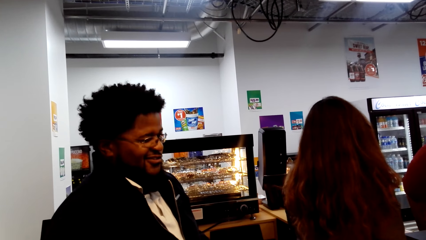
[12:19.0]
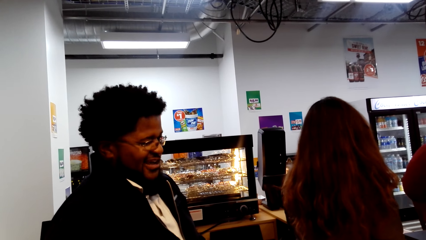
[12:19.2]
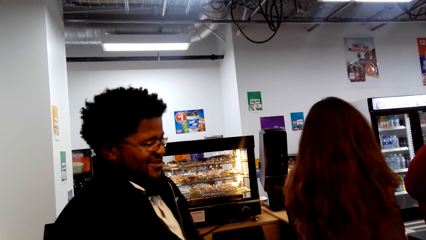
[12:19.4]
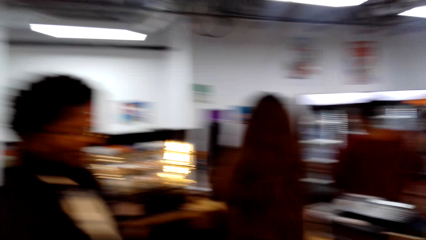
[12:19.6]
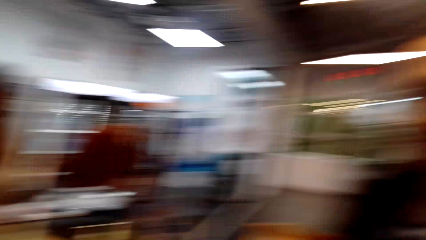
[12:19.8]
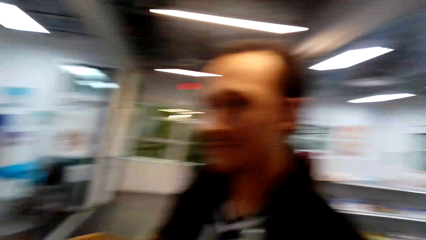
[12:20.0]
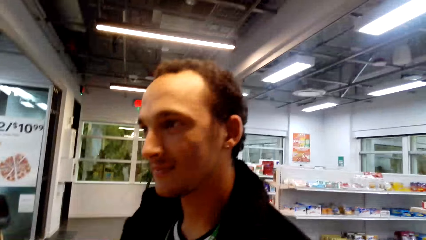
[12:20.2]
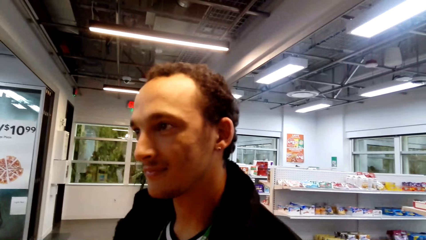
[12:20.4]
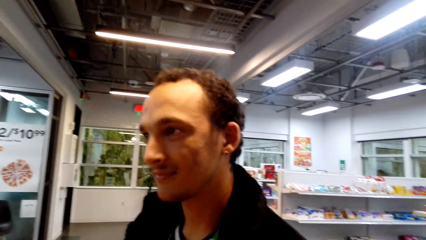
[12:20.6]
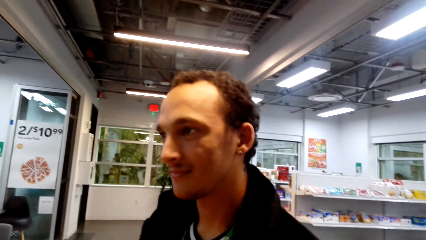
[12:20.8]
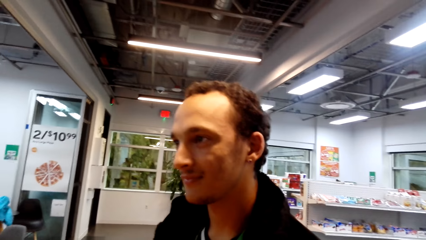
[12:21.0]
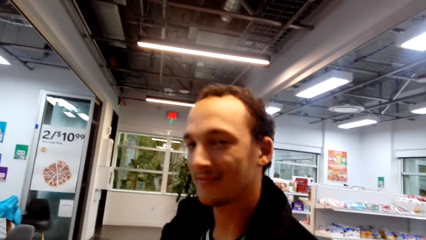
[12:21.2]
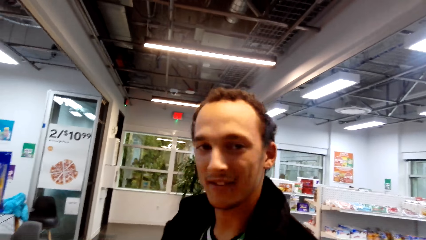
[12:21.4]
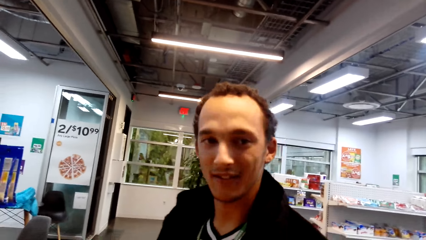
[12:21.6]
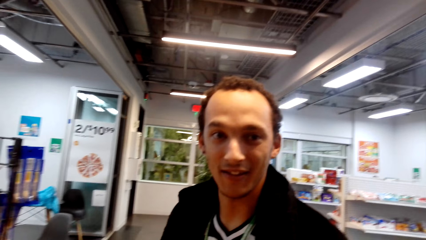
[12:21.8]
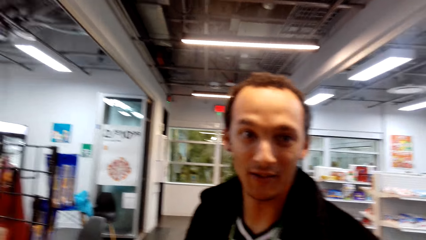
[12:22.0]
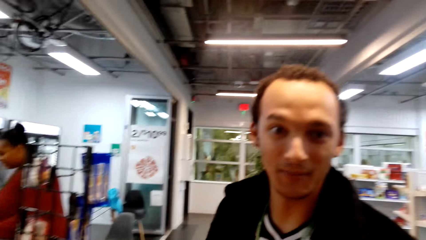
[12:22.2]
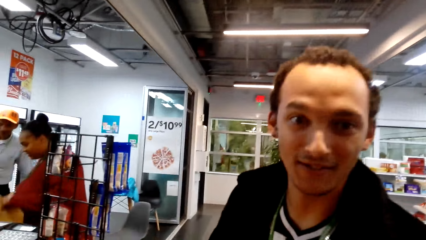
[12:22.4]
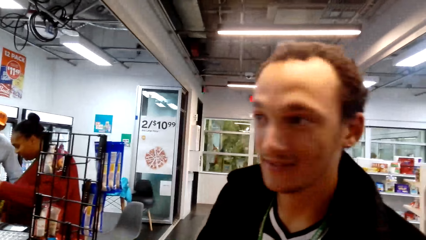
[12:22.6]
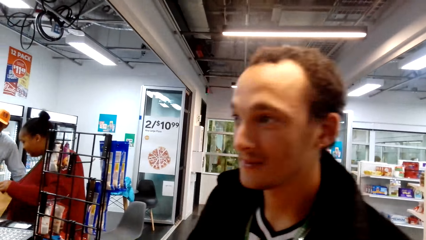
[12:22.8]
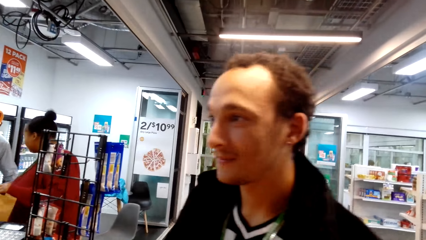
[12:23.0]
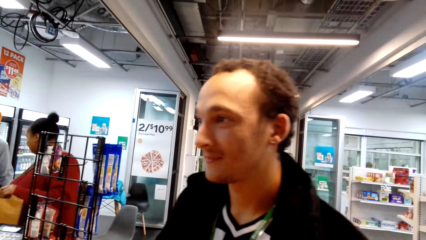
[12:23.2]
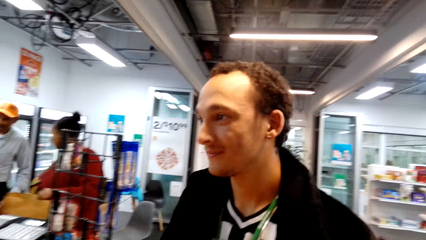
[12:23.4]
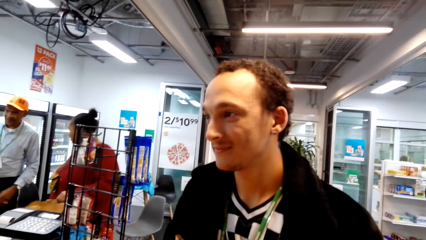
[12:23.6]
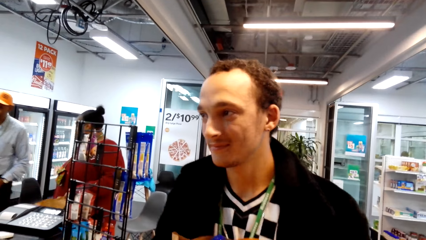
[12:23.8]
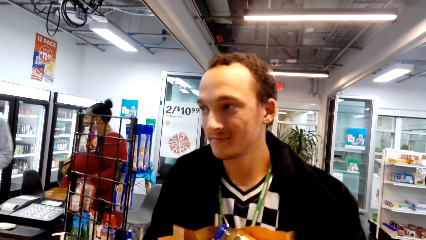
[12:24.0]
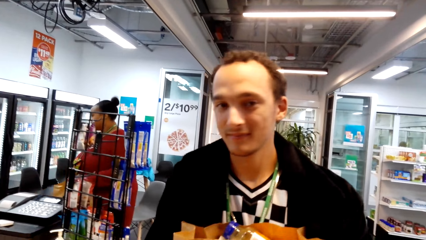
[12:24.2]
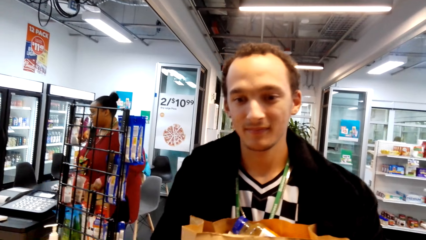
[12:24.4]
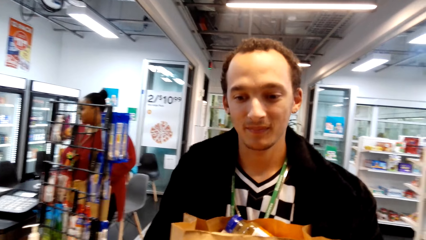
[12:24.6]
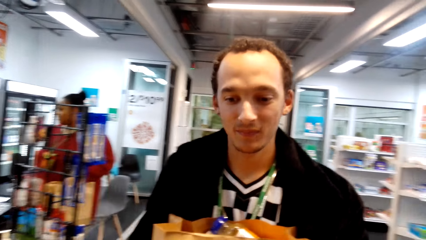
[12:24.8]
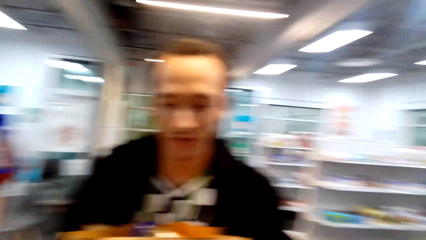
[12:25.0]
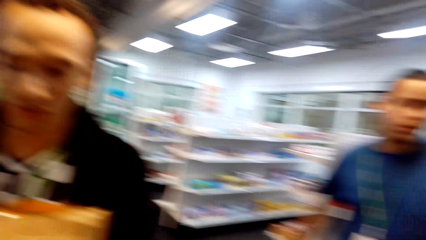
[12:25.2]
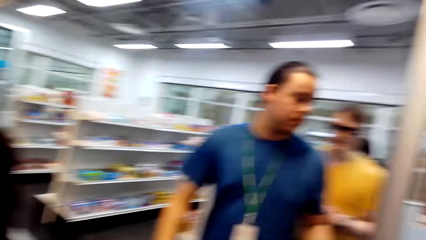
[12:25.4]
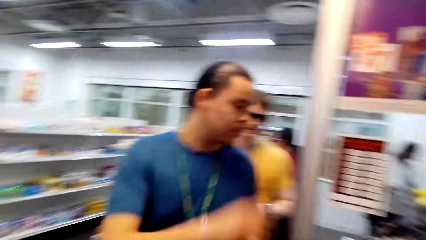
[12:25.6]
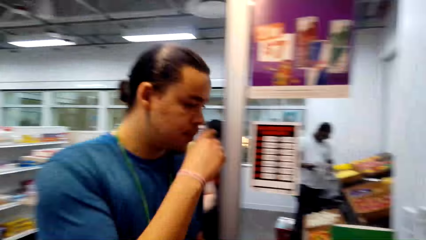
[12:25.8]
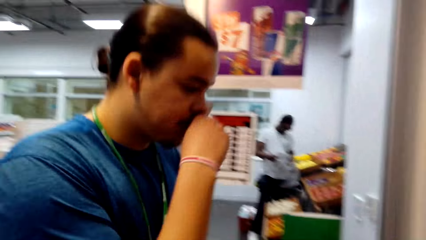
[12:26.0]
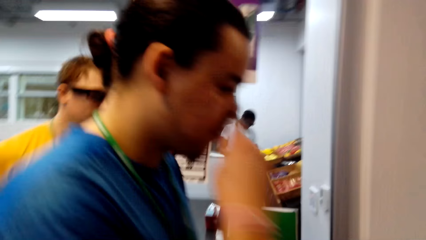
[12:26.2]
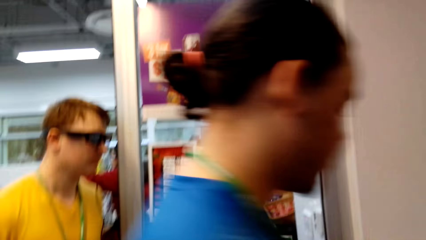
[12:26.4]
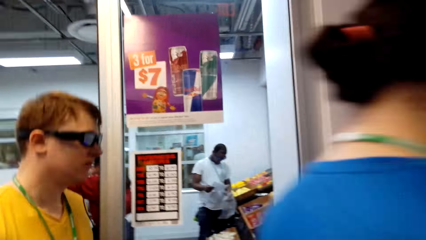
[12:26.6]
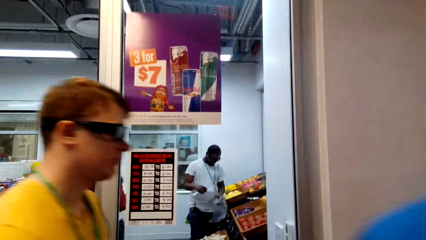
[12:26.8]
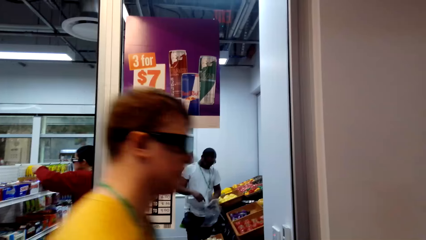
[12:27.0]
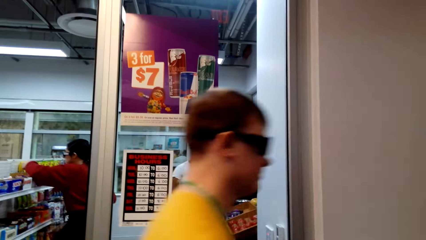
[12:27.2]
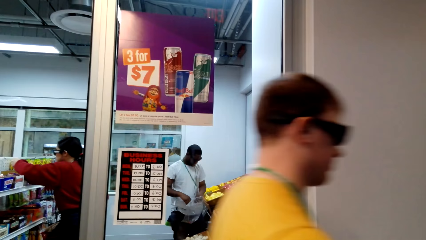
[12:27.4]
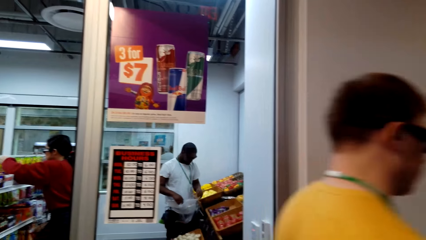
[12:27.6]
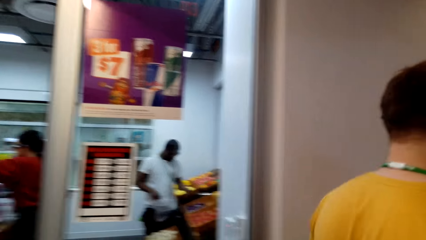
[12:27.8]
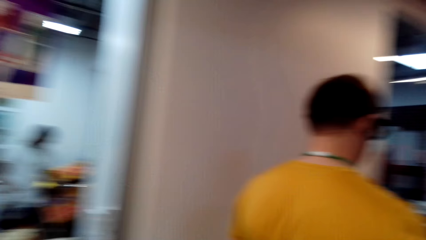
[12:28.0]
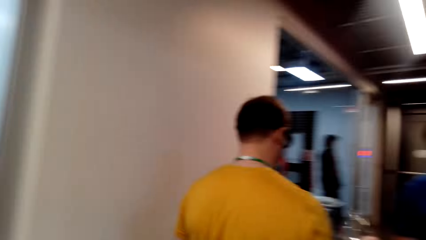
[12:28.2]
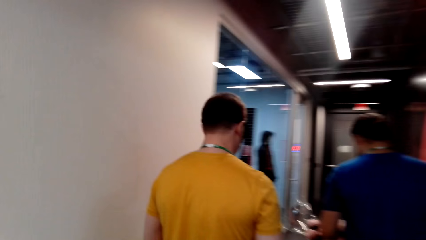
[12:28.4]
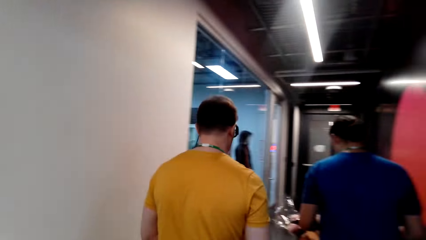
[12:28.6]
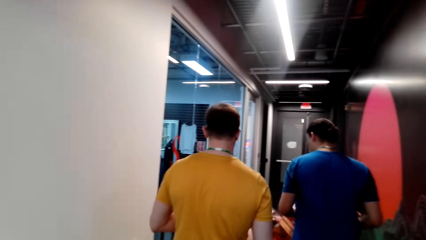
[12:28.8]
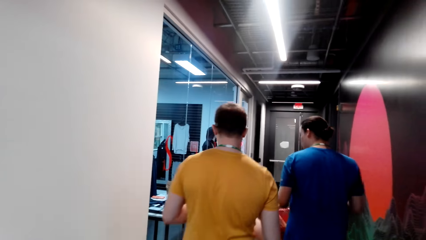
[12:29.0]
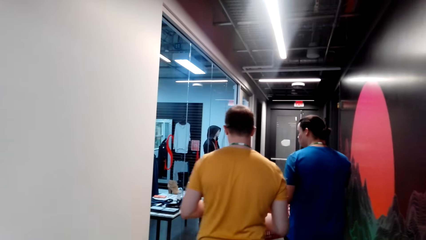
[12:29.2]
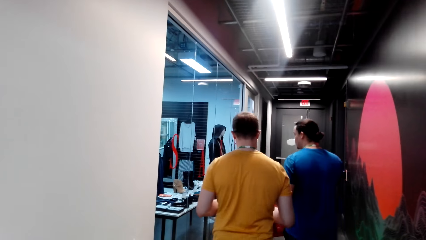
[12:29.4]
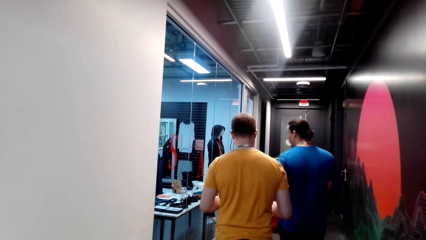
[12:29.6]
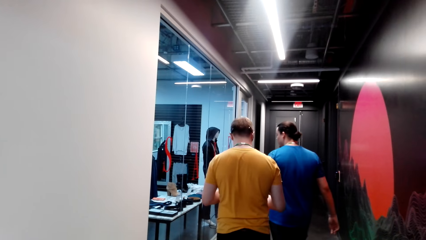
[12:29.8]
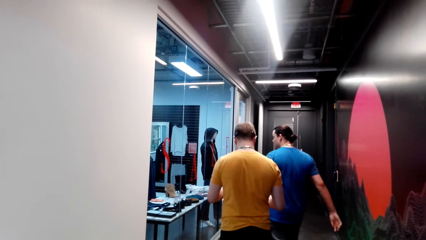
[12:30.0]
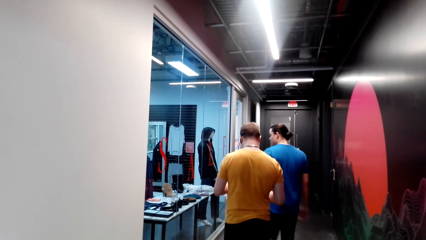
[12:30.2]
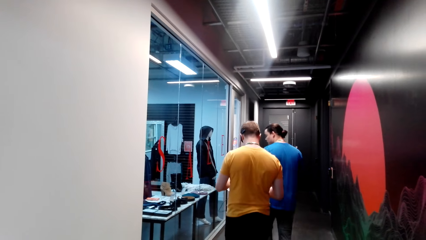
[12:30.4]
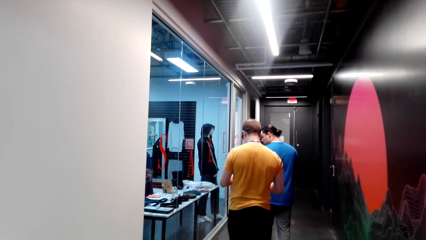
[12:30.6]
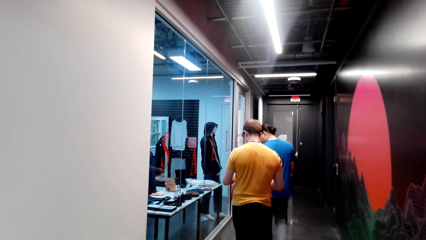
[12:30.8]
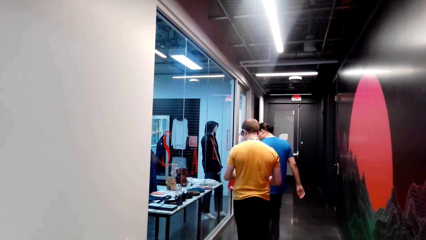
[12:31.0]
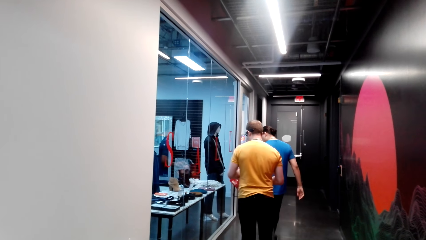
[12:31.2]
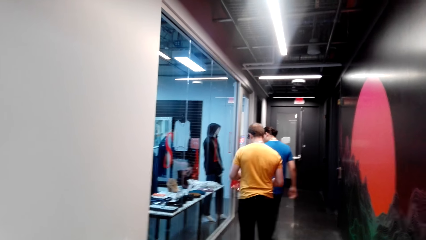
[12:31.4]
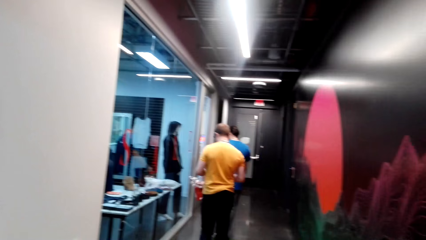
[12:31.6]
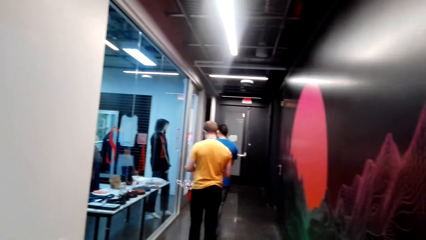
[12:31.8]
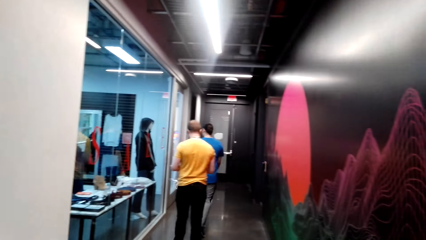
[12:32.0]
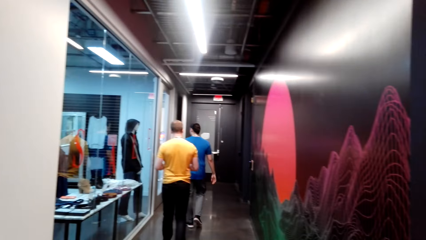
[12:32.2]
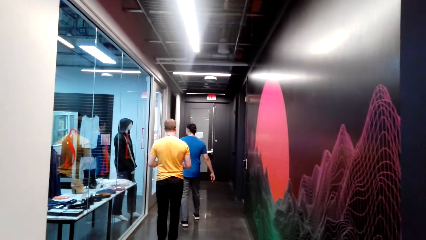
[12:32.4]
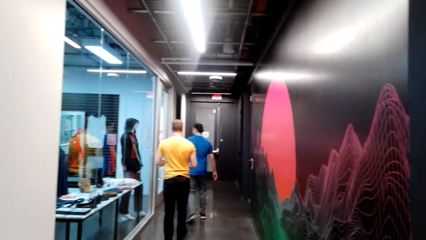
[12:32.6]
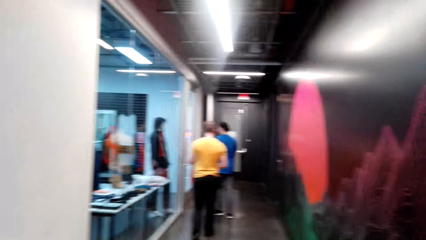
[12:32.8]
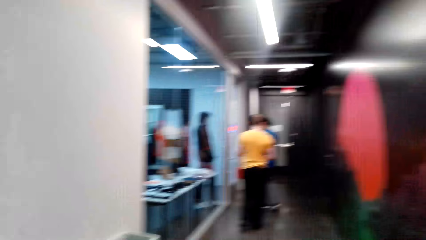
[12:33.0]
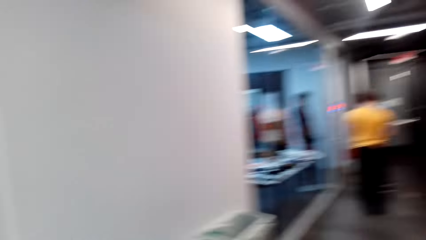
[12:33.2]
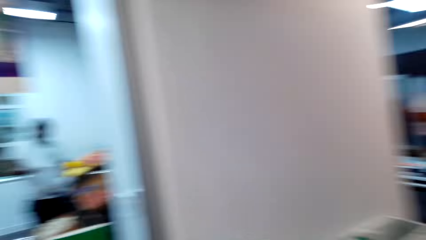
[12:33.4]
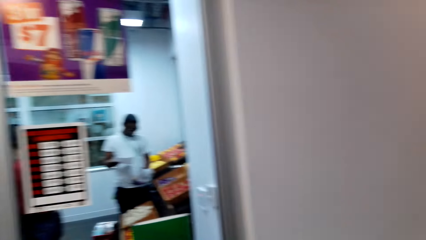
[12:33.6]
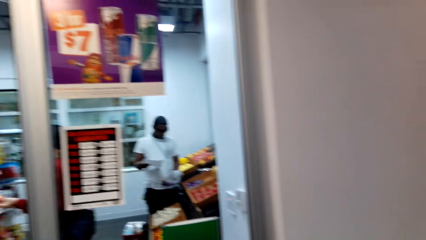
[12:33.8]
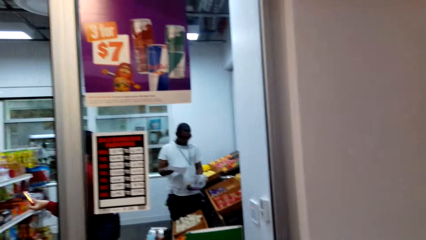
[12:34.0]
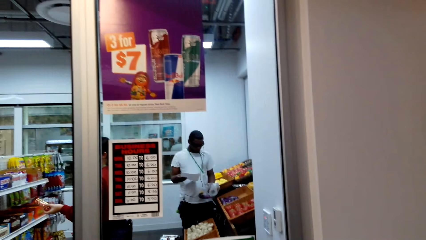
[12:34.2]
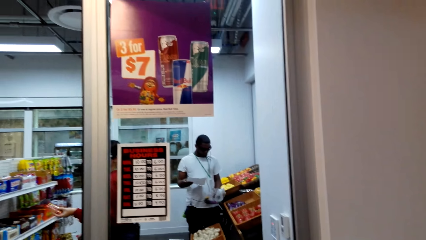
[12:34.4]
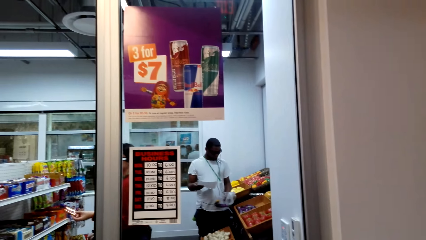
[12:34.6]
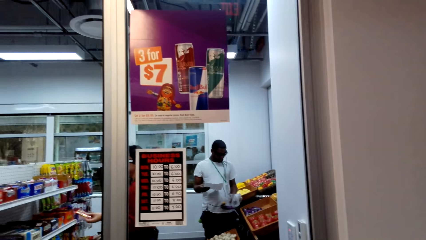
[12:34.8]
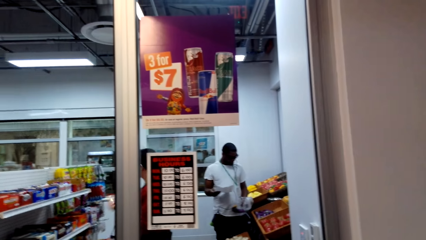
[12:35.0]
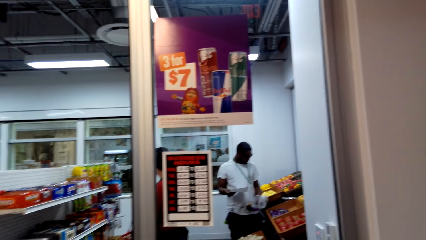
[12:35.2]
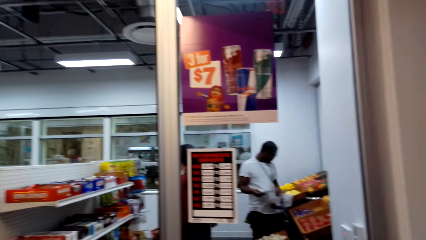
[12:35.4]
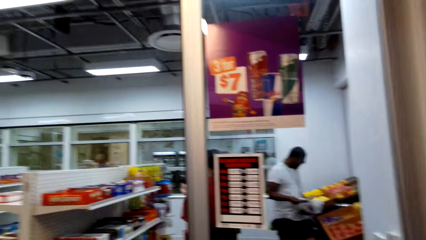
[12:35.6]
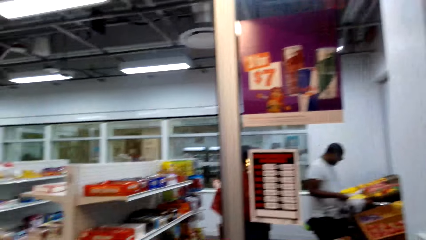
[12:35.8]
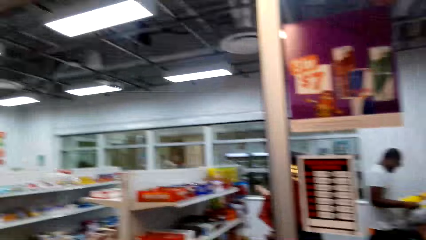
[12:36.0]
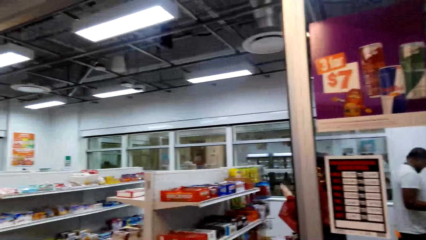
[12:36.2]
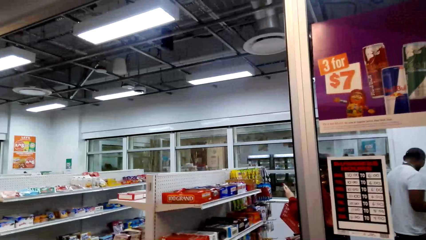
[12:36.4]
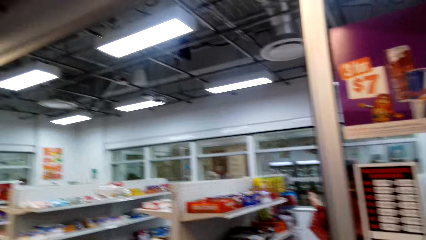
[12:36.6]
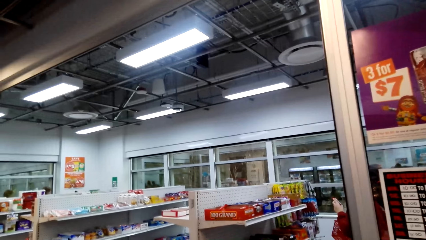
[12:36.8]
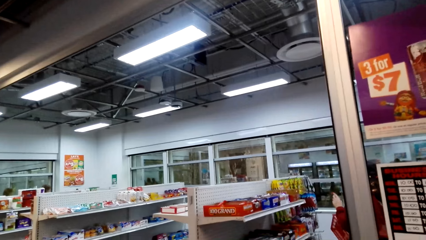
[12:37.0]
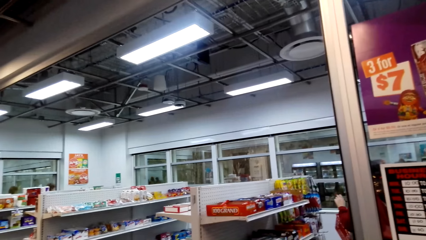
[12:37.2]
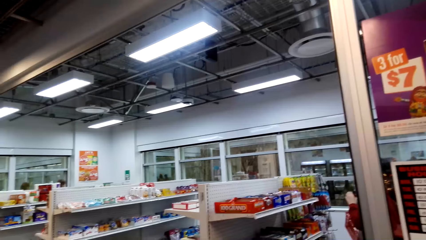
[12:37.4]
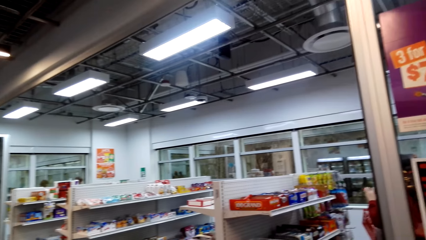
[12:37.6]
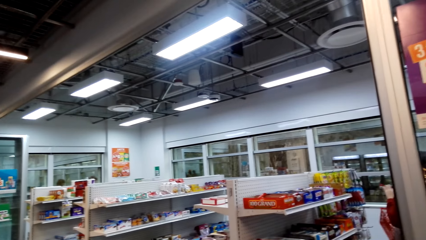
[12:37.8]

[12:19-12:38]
The camera wearer looks at a person. The person talks to the camera wearer. The camera wearer looks around. Two men walk in the shopping mall. Another man checks something.
